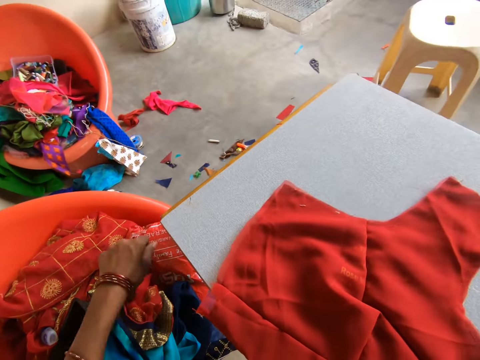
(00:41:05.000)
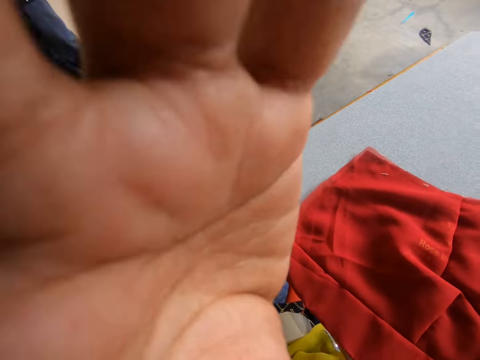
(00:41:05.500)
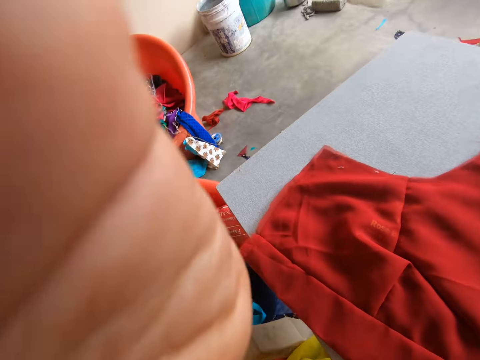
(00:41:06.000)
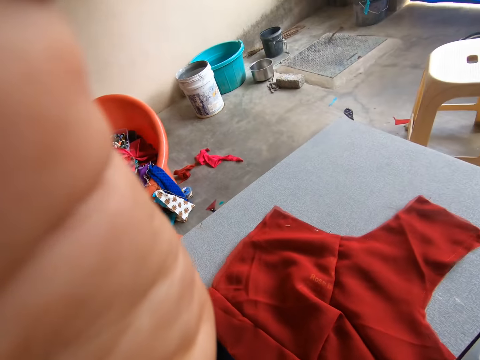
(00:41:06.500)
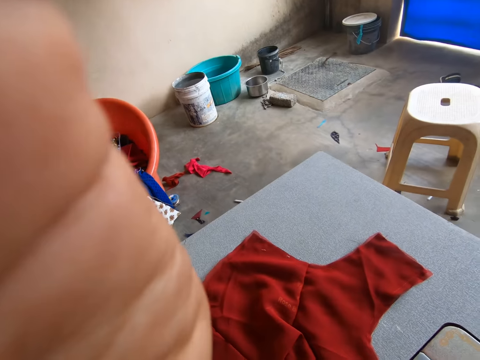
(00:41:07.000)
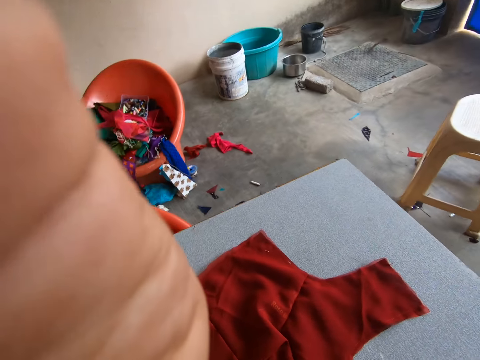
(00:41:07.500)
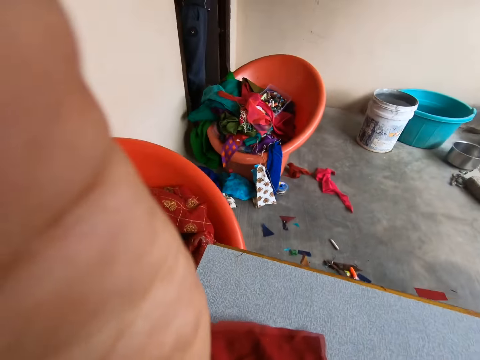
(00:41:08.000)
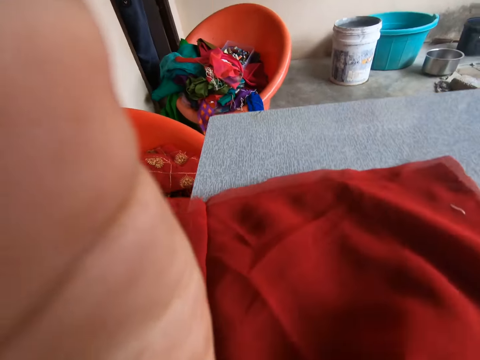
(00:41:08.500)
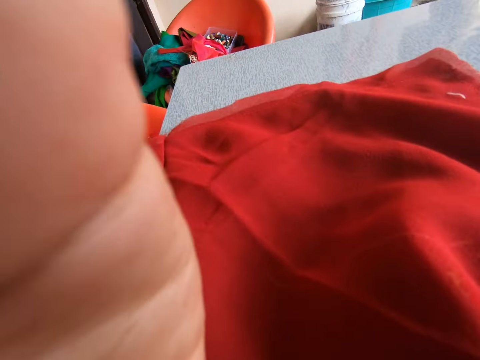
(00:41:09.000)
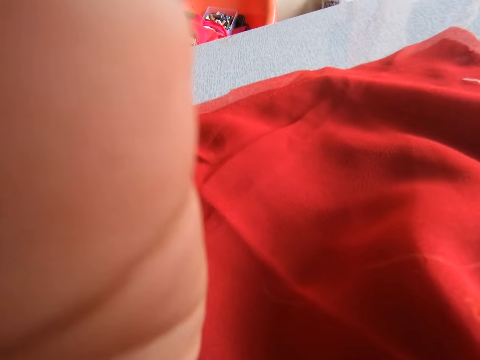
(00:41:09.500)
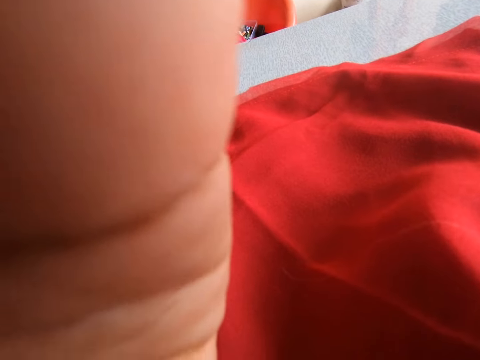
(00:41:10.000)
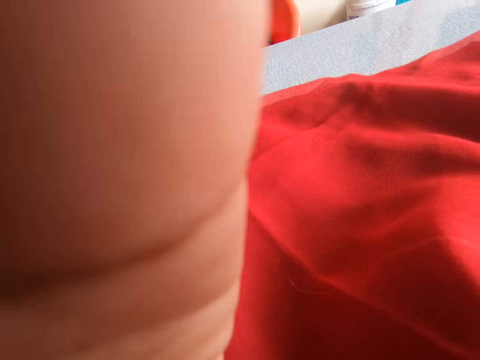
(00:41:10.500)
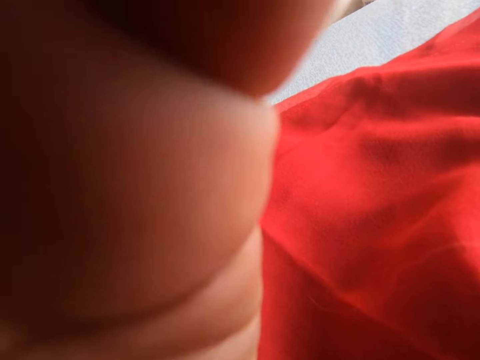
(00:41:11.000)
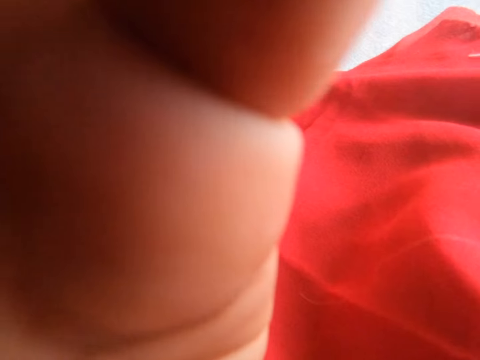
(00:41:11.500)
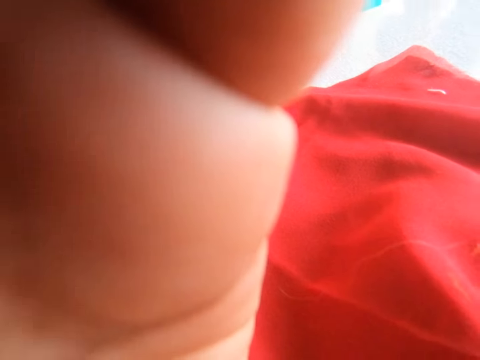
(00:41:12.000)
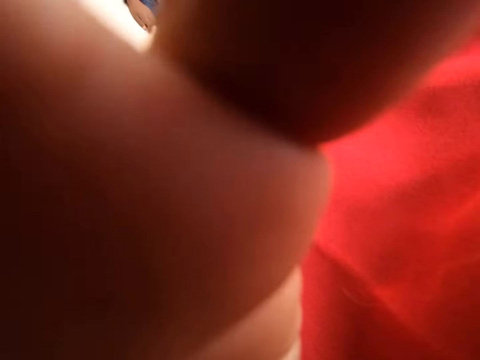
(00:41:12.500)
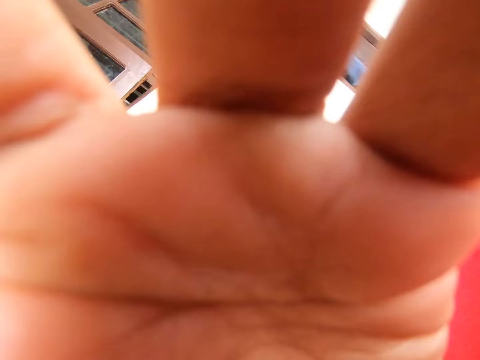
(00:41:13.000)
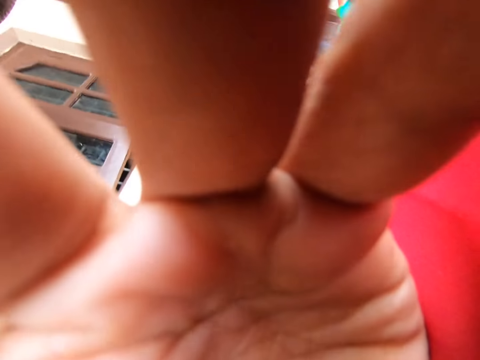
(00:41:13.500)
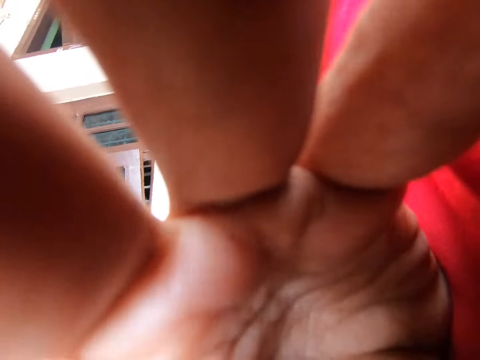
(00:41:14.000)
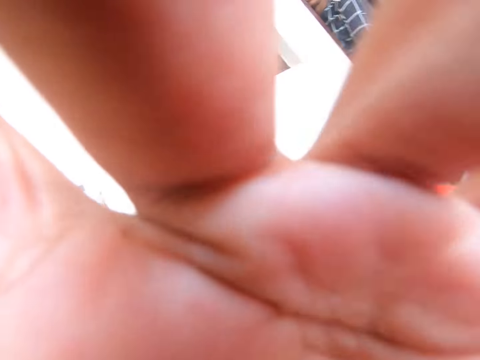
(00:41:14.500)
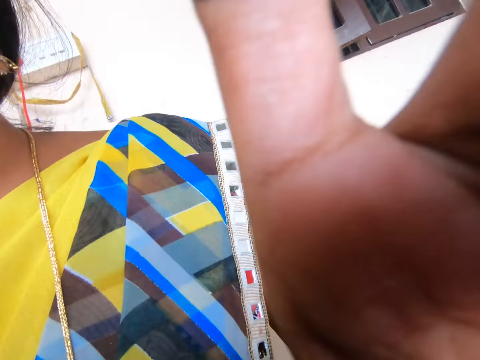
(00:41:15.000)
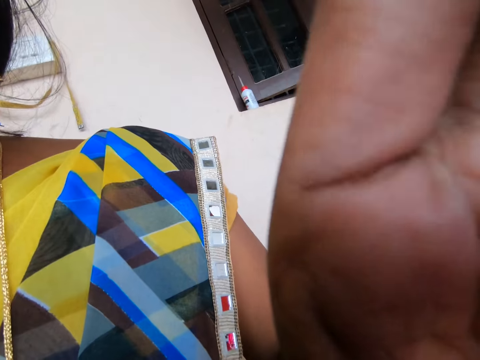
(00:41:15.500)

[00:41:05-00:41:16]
The camera wearer looks around. They touch a camera. They touch the camera again.
